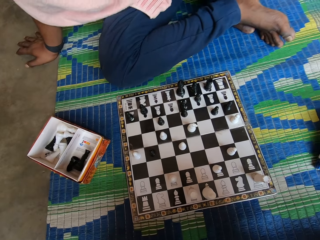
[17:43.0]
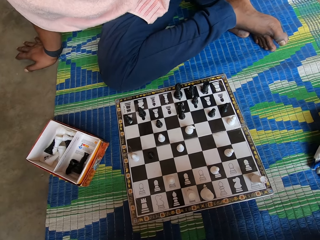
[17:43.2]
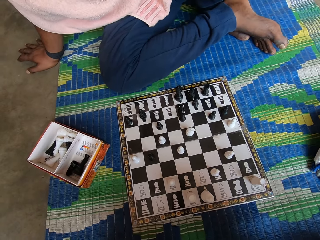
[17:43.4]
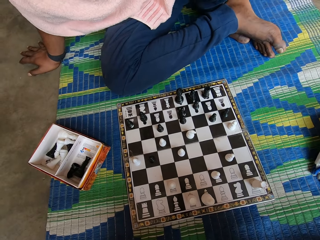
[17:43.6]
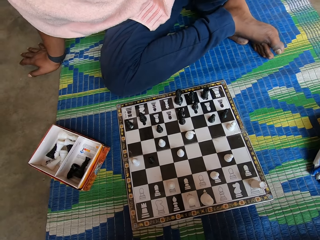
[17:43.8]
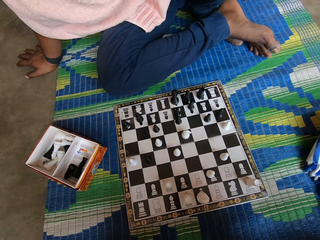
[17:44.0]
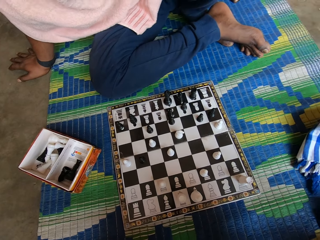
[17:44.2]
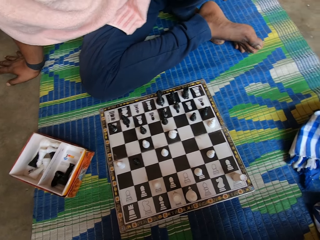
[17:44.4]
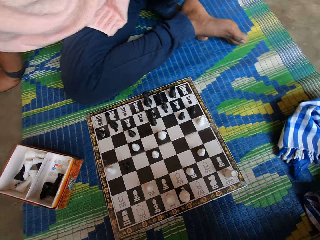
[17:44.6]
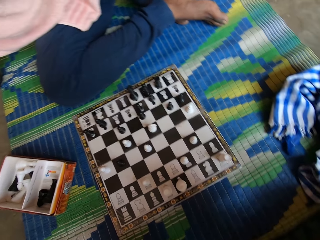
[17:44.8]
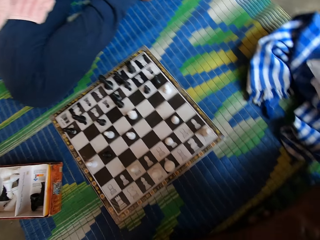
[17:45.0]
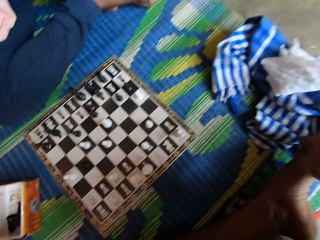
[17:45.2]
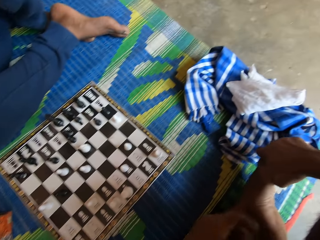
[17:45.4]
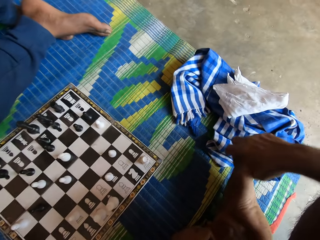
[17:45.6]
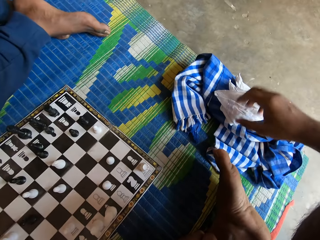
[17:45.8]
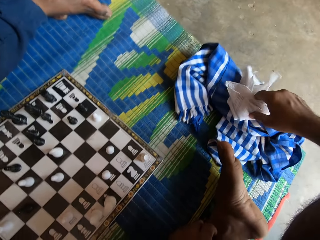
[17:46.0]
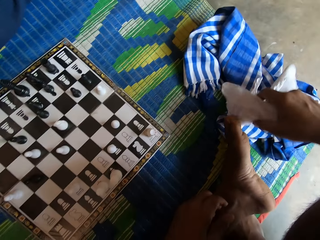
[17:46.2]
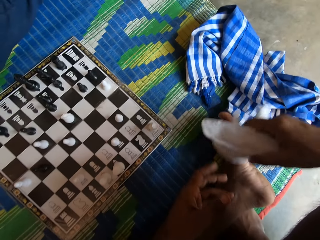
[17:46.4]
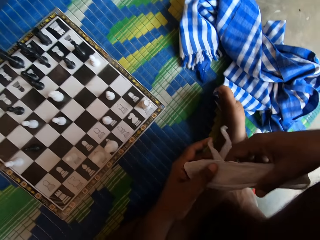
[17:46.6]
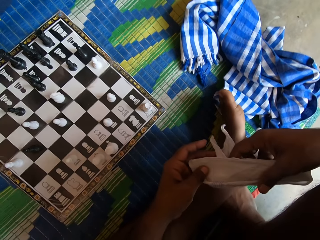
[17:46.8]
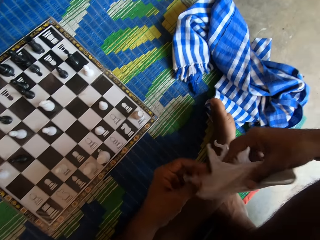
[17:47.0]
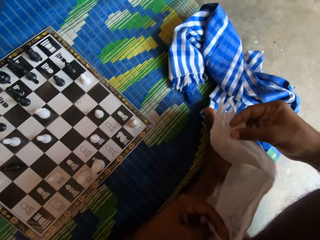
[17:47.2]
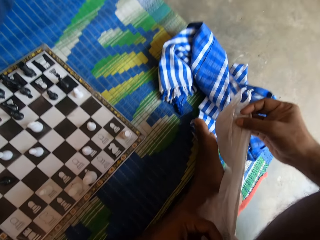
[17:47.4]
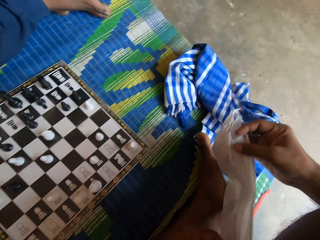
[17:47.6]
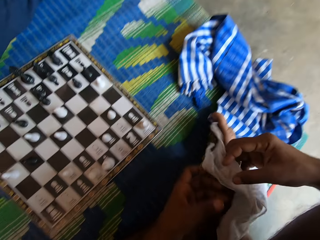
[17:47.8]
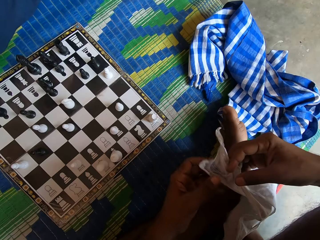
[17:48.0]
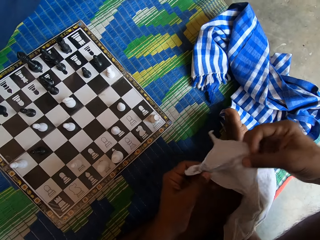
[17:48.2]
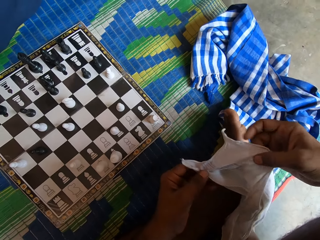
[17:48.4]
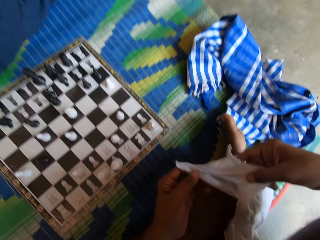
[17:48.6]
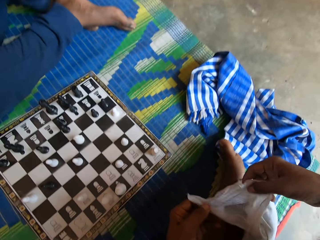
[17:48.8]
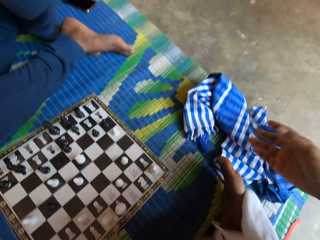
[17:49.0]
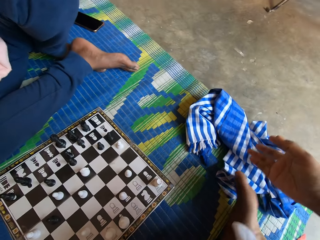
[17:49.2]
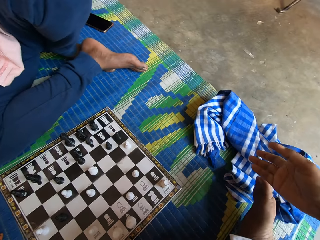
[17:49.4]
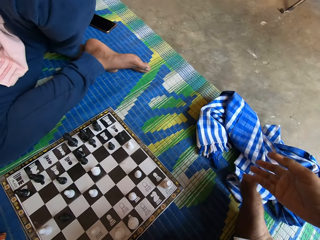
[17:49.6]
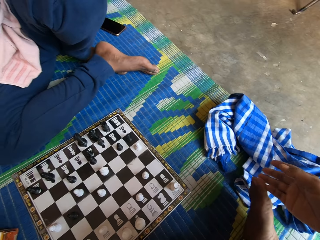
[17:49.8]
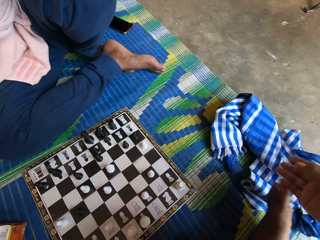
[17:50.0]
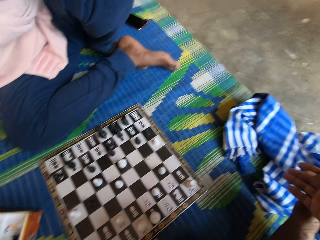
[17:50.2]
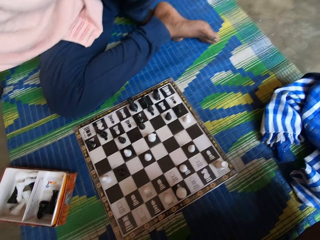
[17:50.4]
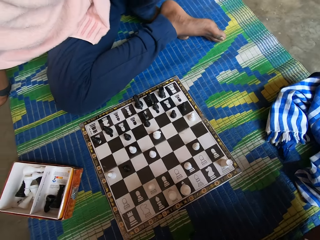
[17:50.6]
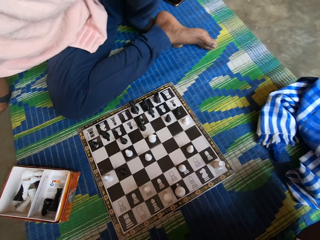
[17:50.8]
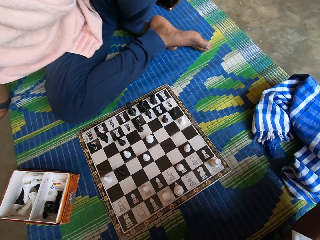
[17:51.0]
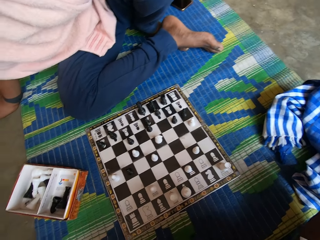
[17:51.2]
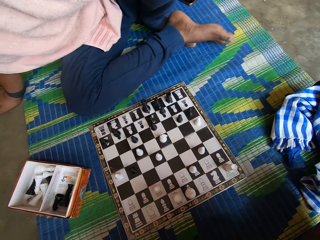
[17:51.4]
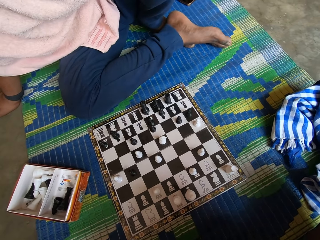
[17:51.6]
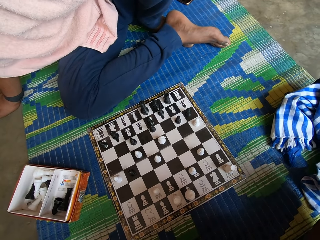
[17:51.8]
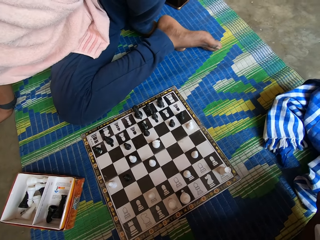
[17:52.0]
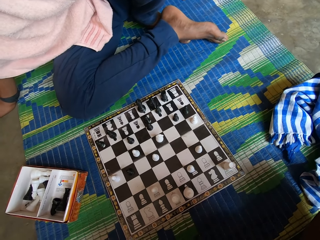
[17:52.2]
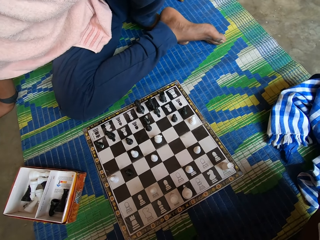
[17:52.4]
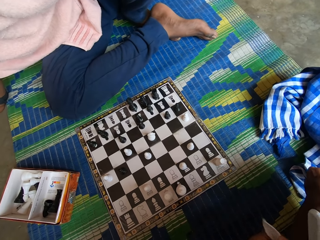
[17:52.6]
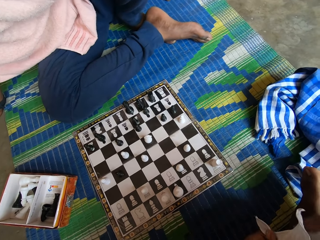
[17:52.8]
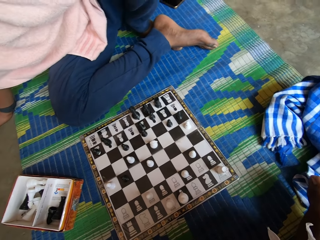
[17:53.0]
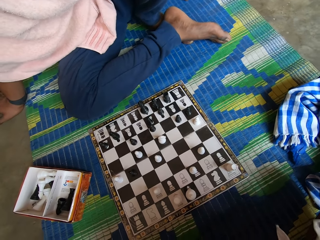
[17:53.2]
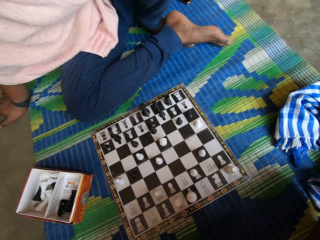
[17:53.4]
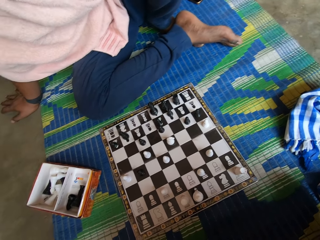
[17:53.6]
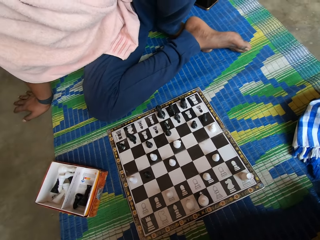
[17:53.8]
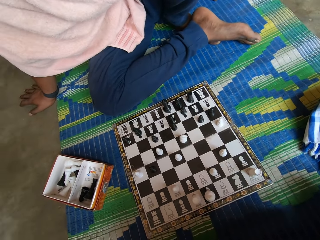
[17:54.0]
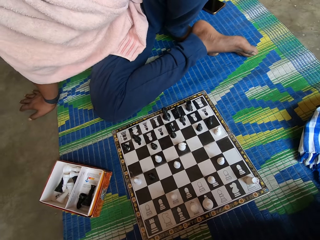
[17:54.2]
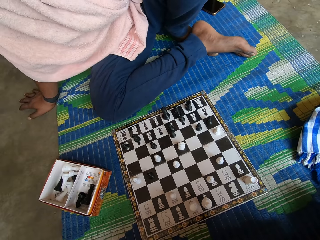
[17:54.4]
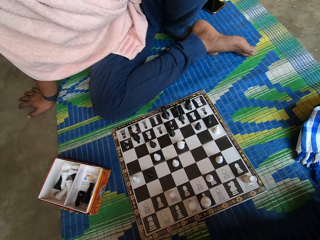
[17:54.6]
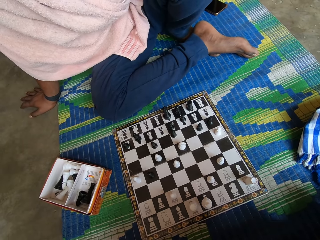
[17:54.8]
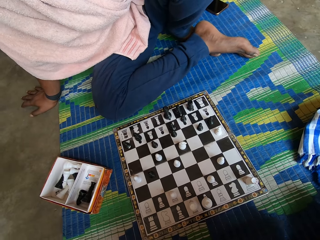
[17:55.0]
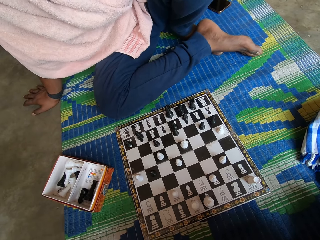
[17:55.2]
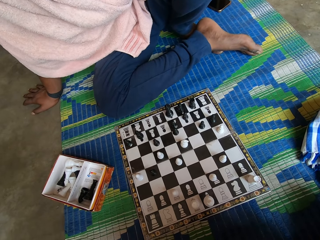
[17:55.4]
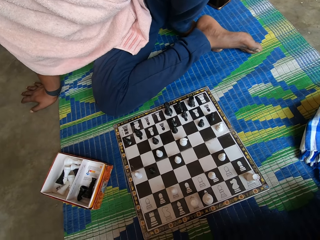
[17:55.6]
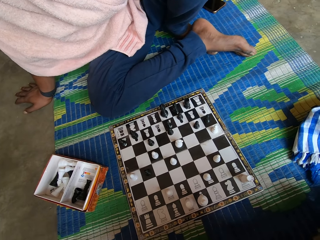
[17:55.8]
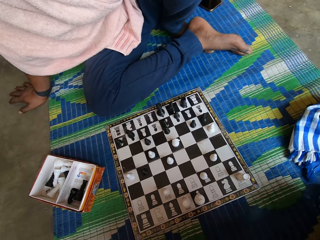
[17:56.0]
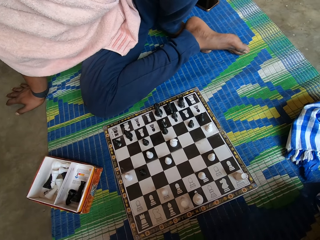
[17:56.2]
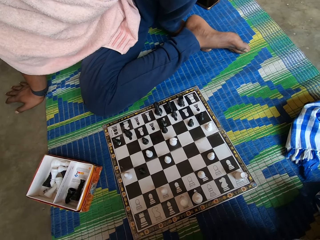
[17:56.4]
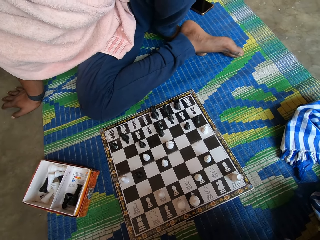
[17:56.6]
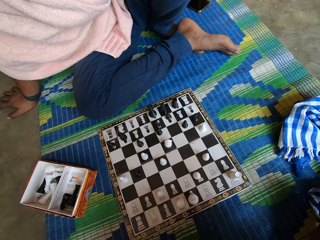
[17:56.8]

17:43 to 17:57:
The camera wearer looks at the chess board. He takes the handkerchief on a cloth with the right hand. He holds the handkerchief with his hands. He passes the handkerchief from the right to the left hand. He straightens the handkerchief. He lifts his hand. He looks at the chess board.

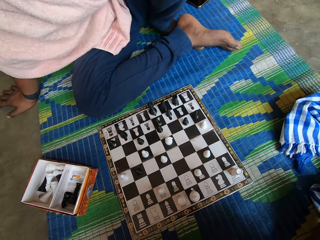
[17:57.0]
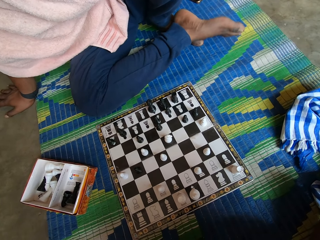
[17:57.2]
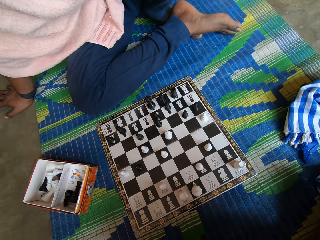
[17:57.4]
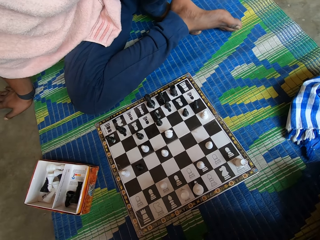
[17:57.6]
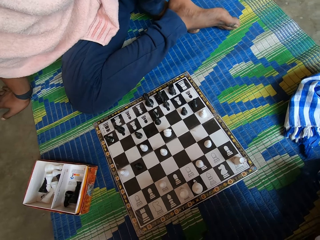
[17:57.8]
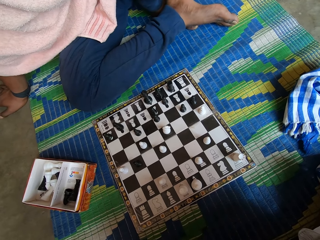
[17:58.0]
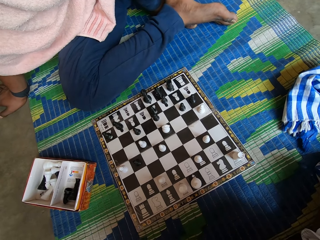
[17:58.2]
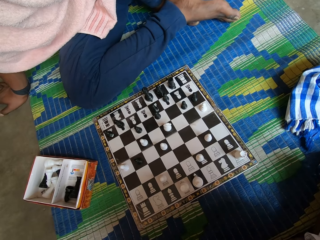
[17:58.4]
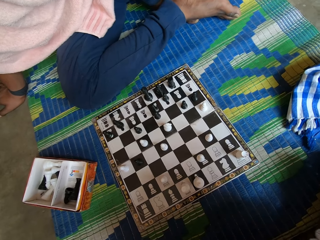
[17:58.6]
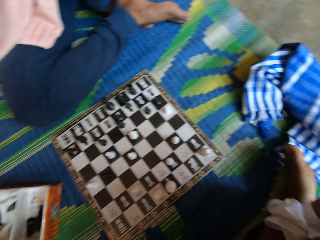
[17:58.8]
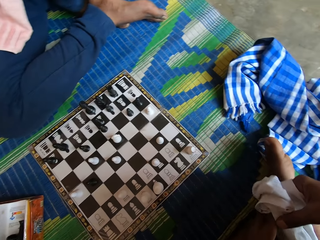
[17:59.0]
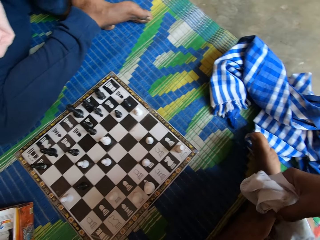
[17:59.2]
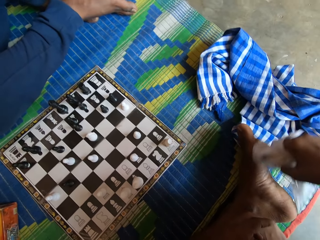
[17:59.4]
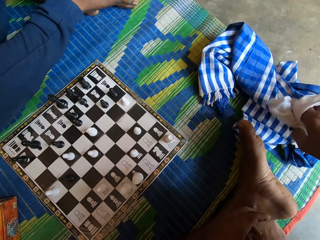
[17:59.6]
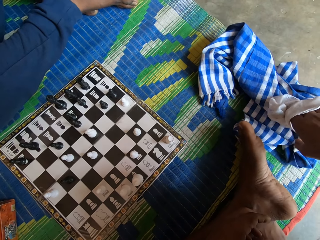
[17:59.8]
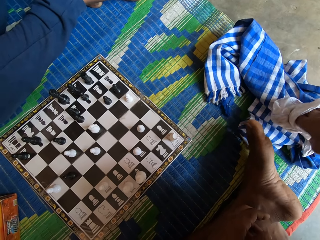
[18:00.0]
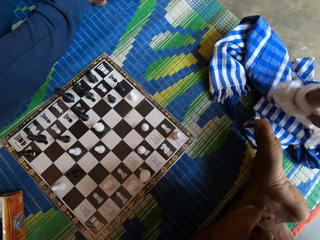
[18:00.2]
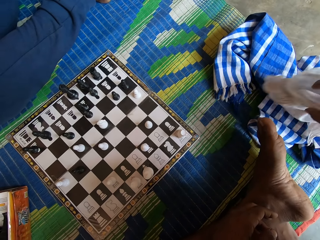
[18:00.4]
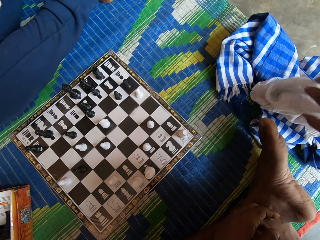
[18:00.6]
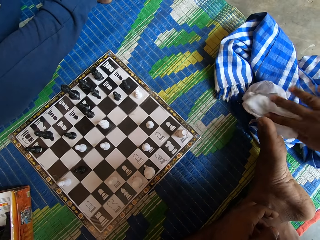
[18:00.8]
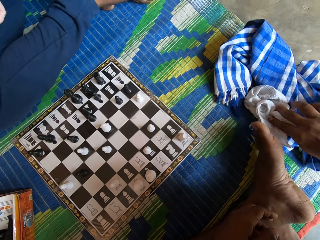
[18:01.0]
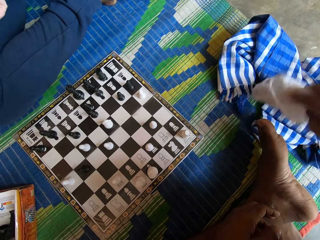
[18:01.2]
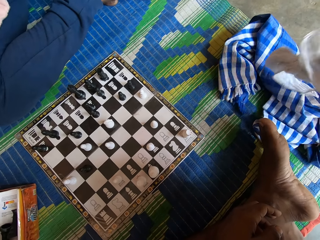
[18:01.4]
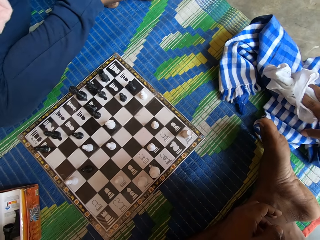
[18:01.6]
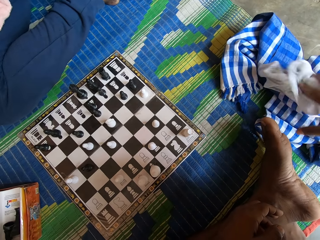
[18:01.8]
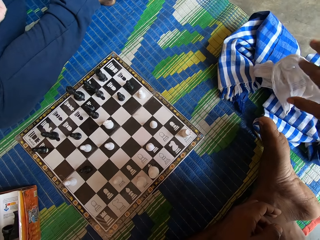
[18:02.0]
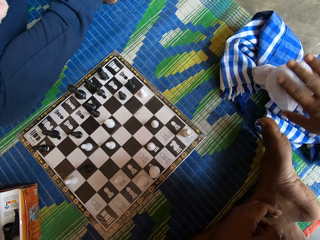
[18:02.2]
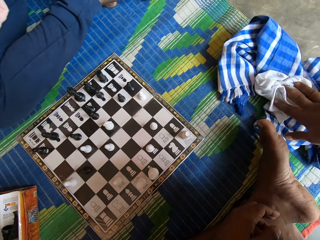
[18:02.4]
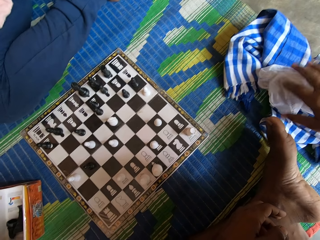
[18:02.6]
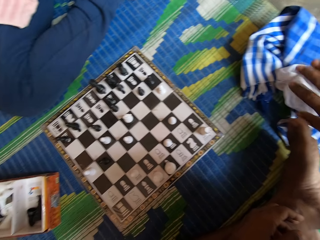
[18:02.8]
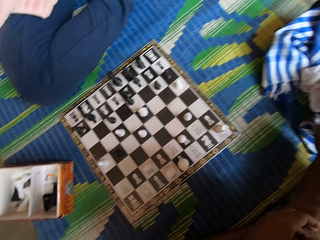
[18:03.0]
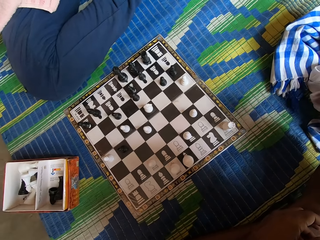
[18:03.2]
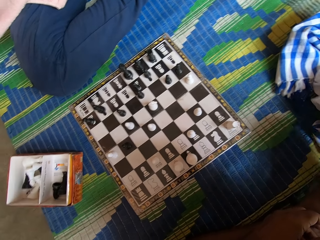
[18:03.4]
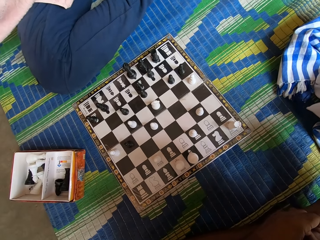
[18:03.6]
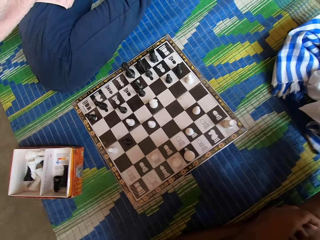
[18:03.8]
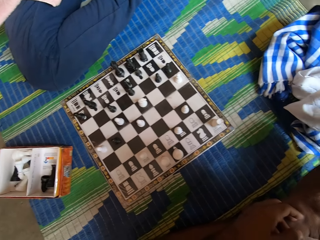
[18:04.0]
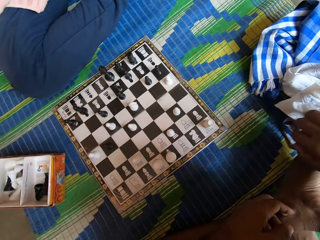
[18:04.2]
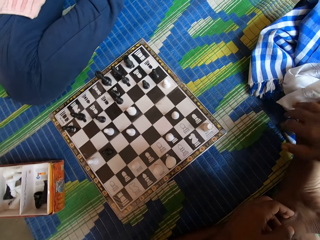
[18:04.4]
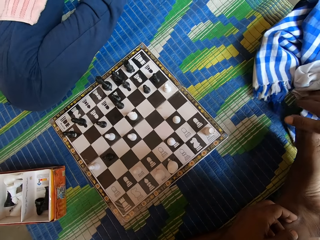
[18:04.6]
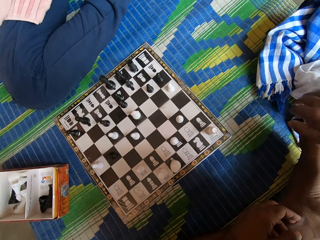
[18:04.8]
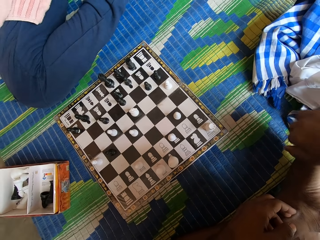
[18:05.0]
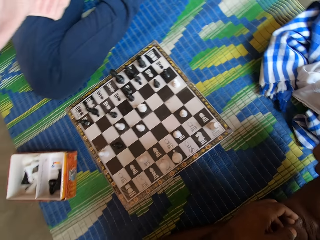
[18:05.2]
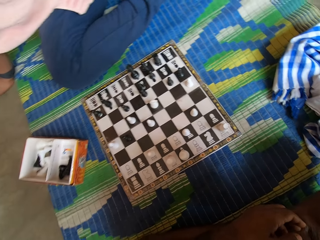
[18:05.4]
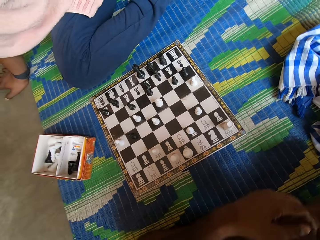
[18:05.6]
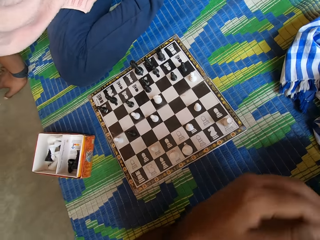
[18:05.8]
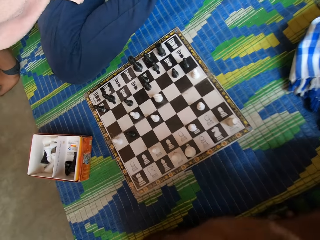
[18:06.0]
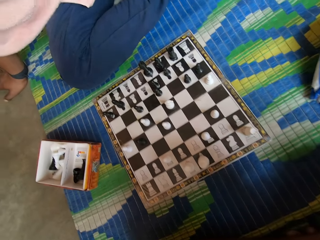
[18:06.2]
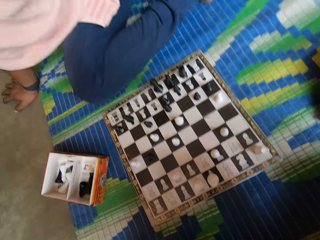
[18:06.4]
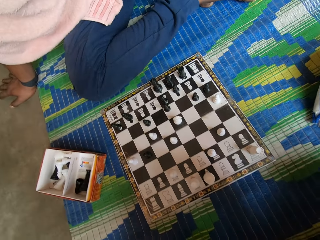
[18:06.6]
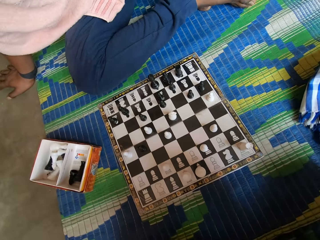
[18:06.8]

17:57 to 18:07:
The camera wearer drops the handkerchief on the cloth or material. They hold the handkerchief and put the handkerchief on the material.
